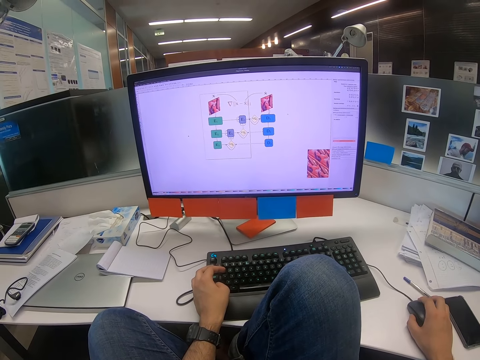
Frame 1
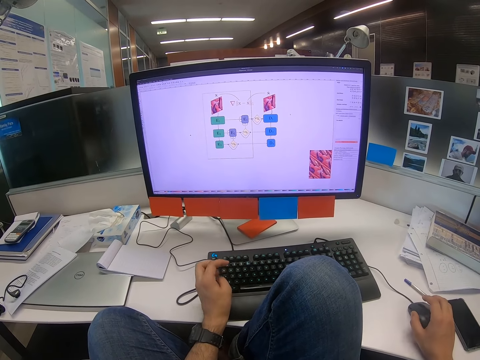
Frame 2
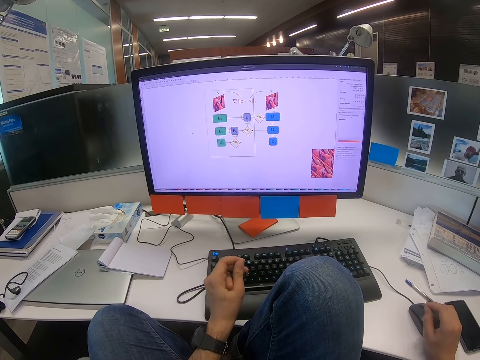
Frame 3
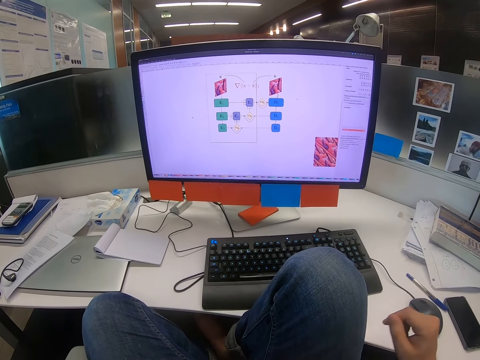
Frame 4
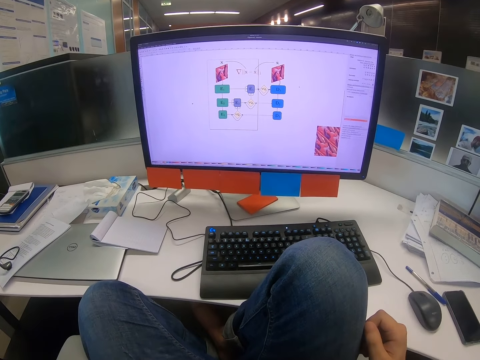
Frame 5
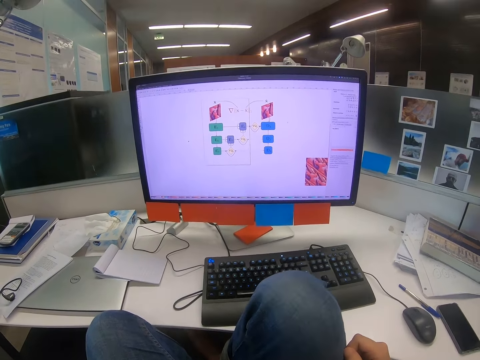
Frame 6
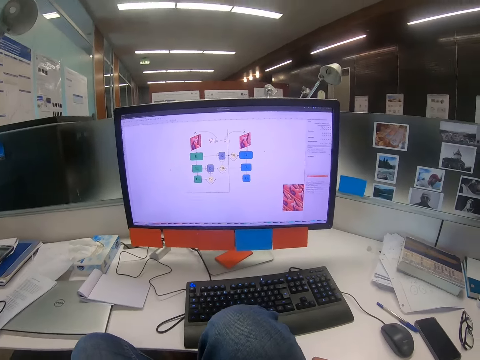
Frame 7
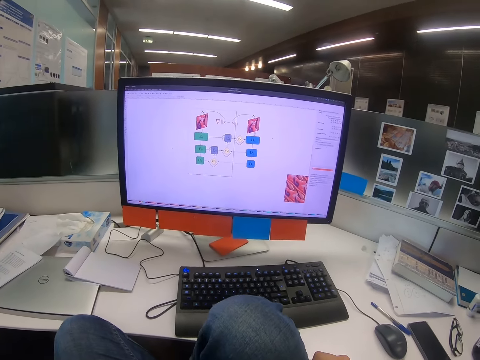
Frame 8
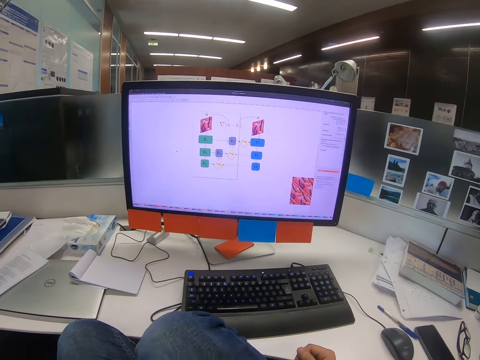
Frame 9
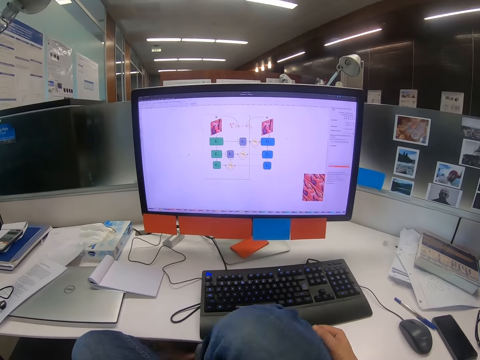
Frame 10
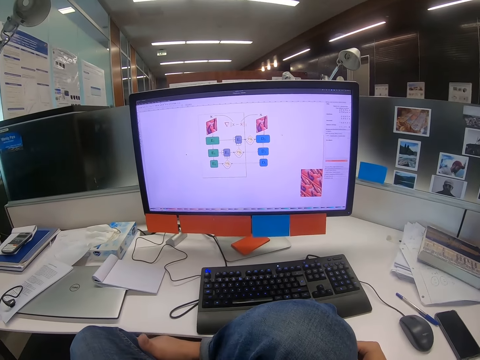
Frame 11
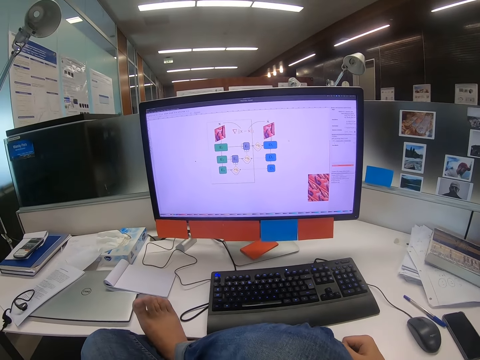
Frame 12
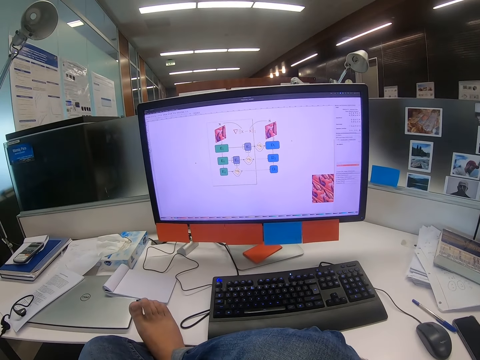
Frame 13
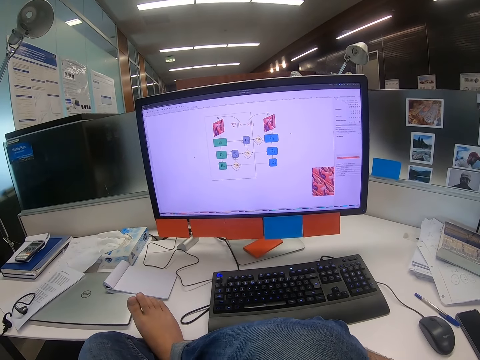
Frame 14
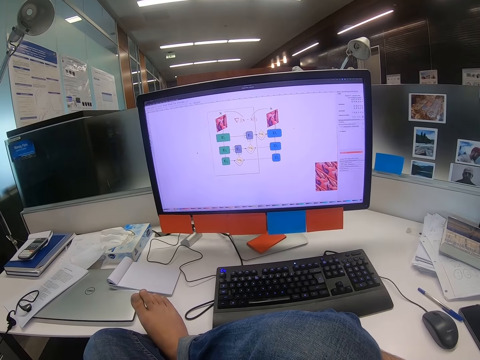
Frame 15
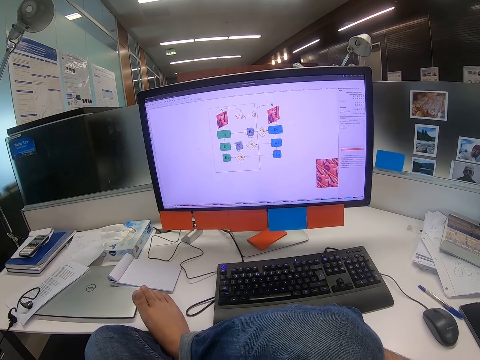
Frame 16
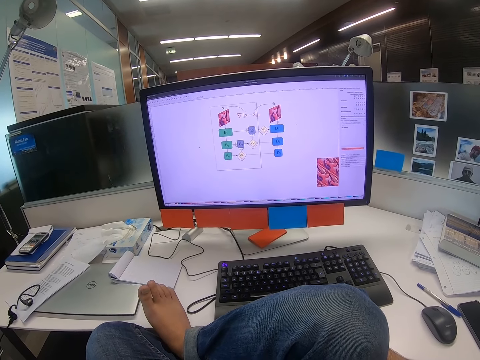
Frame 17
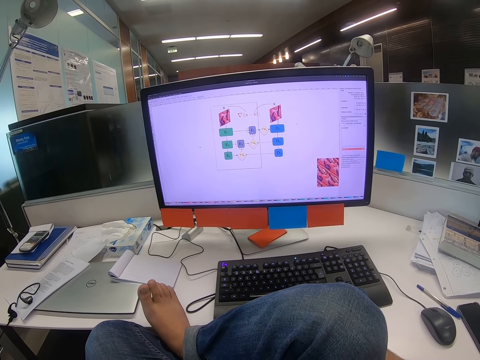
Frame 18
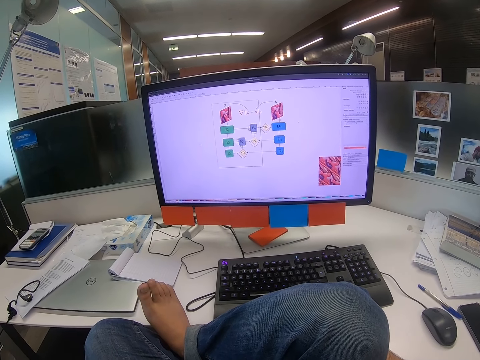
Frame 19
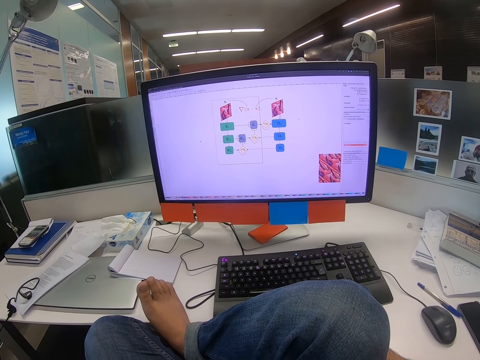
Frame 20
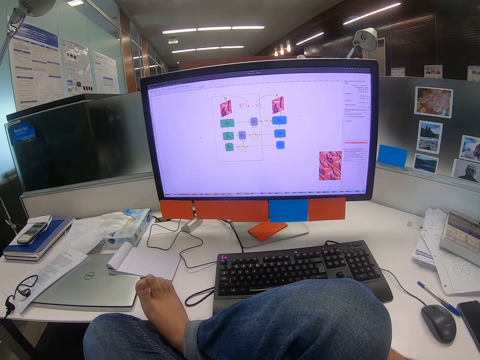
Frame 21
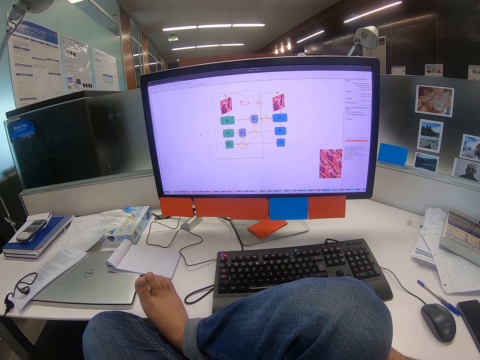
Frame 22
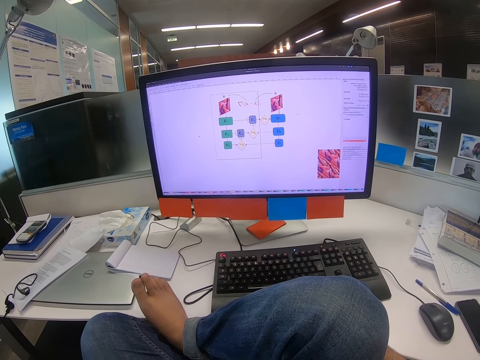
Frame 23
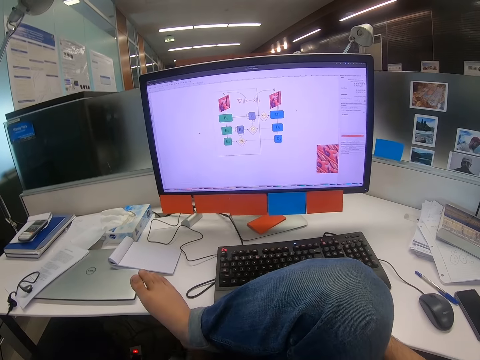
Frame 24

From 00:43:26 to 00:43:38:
The camera wearer clicks on the mouse, removes their hand from the keyboard, removes their right hand from the mouse, and lifts their left hand up. They look on the computer screen. They sit well. They put their right leg on the table. They look on the computer screen.

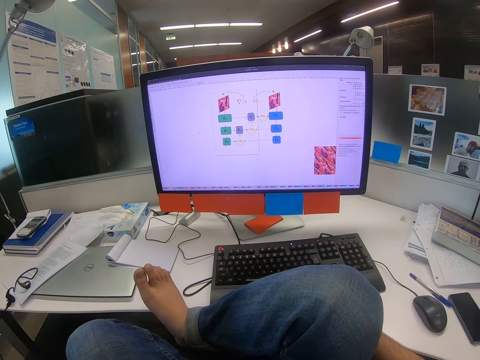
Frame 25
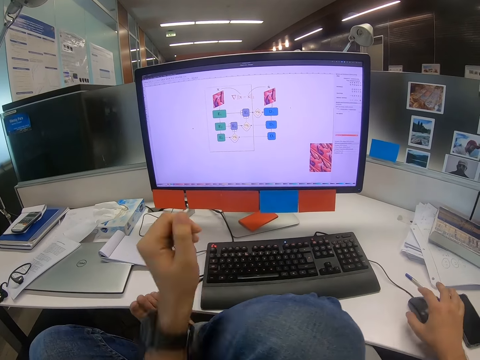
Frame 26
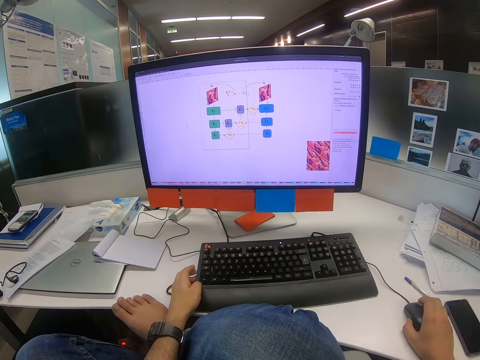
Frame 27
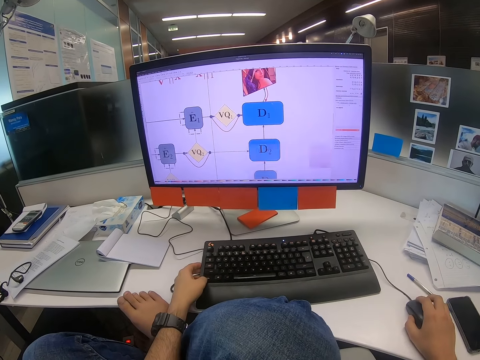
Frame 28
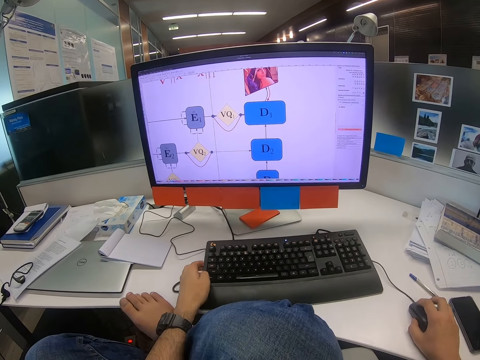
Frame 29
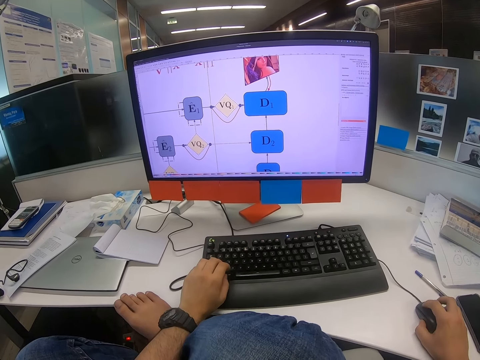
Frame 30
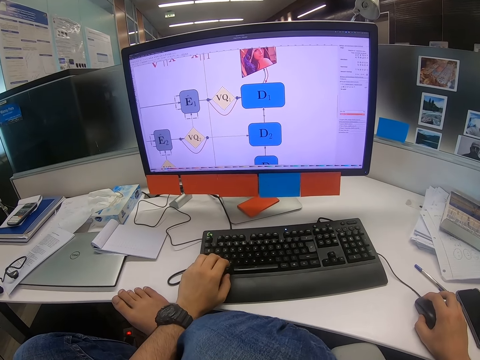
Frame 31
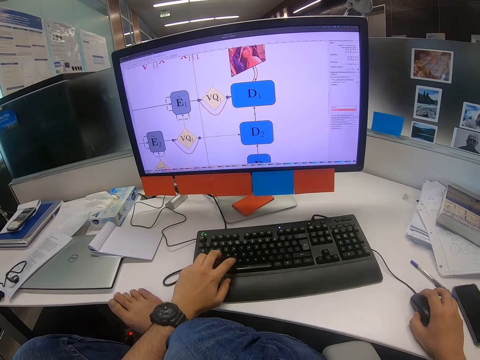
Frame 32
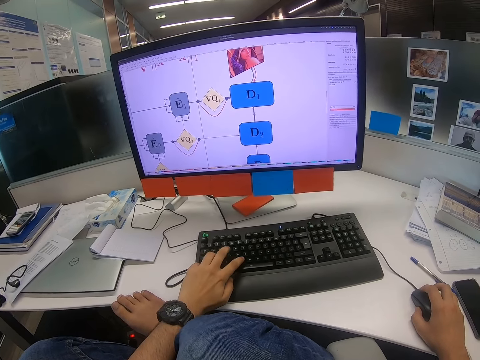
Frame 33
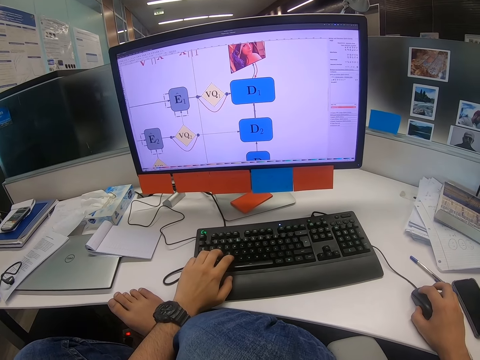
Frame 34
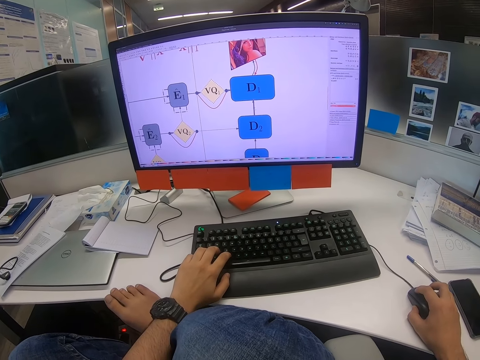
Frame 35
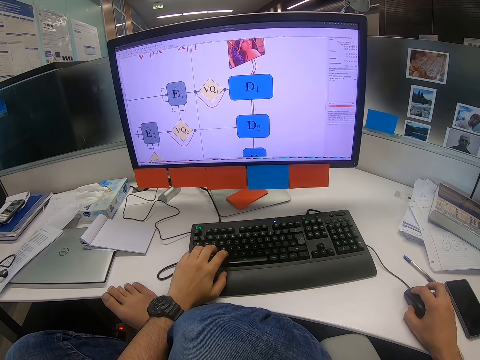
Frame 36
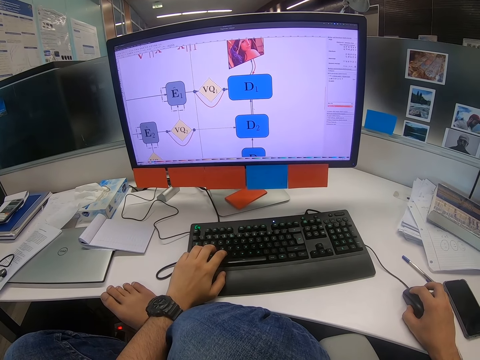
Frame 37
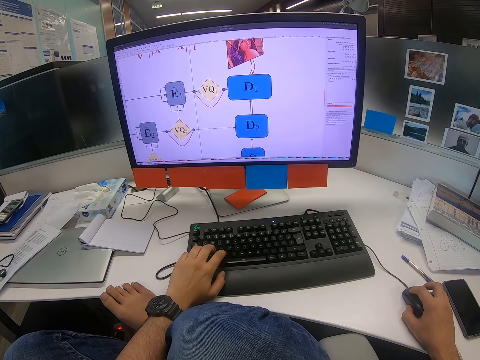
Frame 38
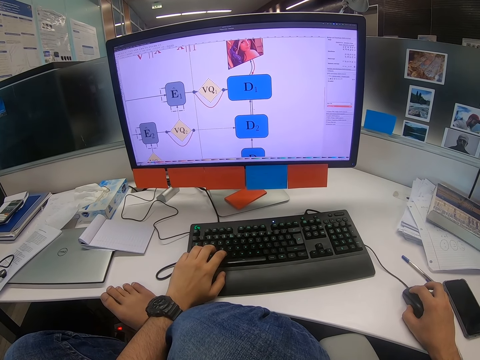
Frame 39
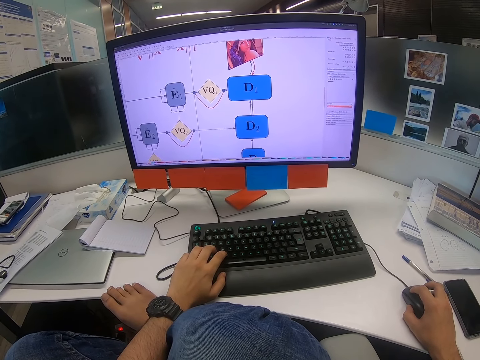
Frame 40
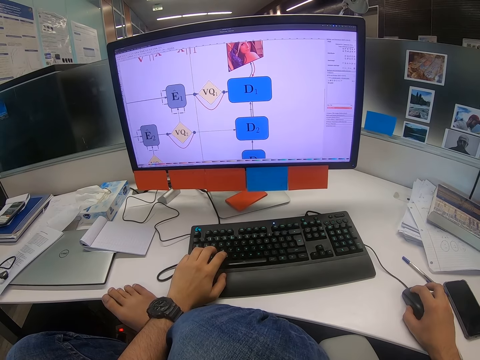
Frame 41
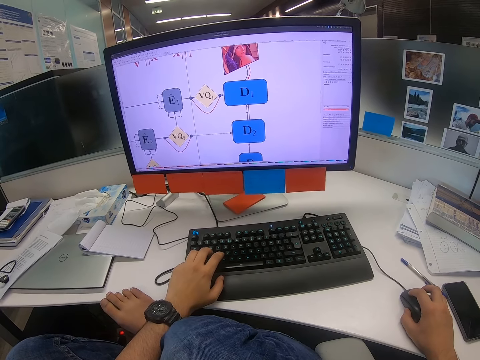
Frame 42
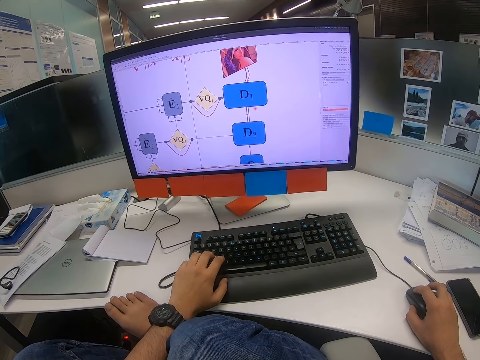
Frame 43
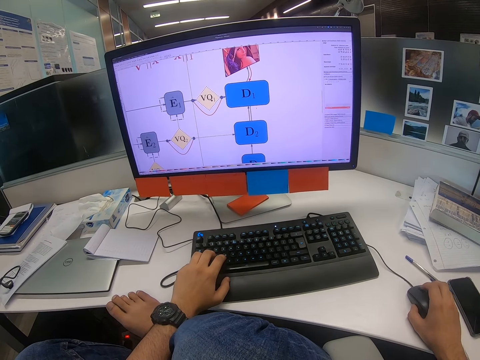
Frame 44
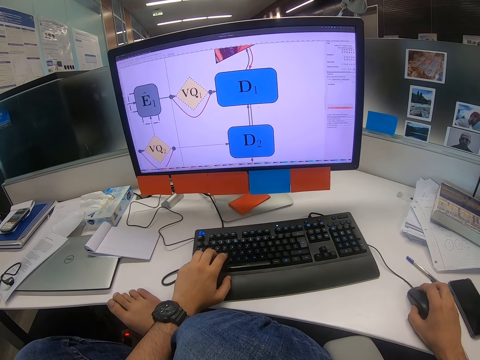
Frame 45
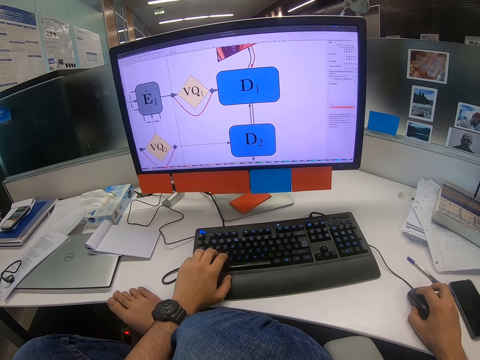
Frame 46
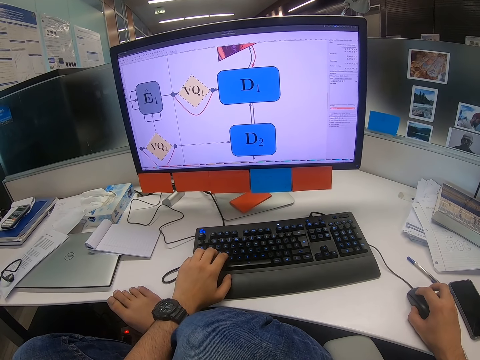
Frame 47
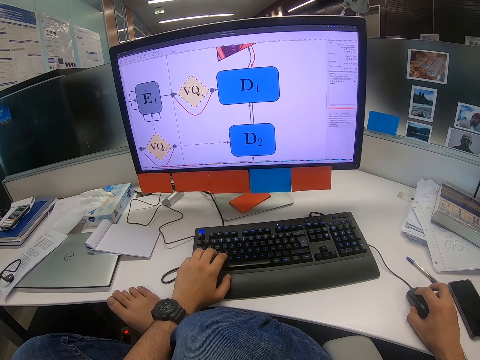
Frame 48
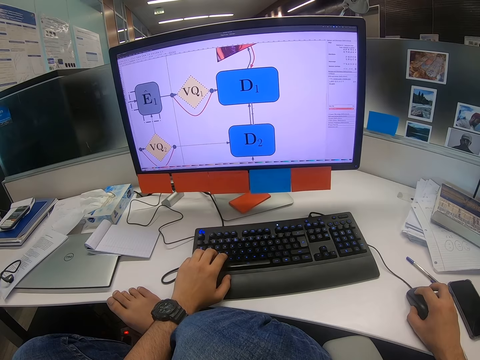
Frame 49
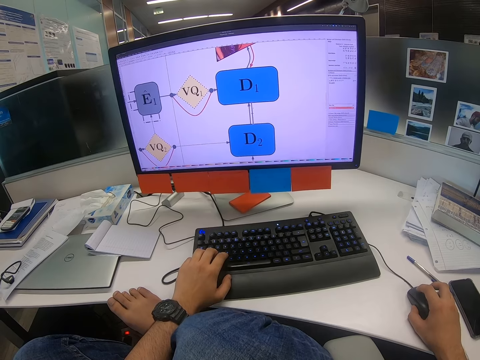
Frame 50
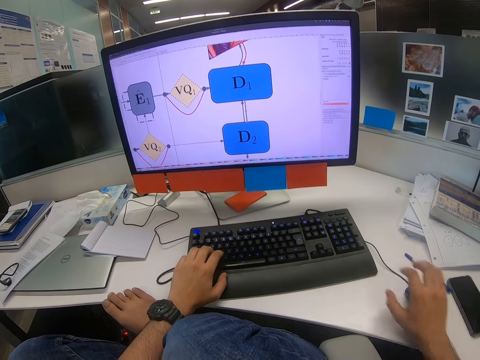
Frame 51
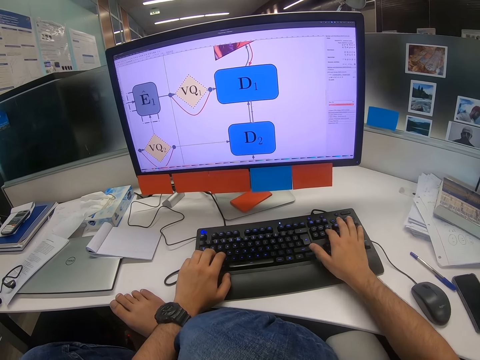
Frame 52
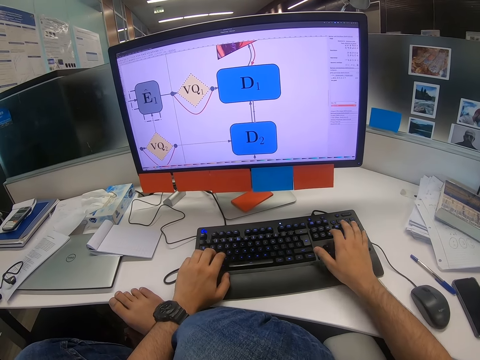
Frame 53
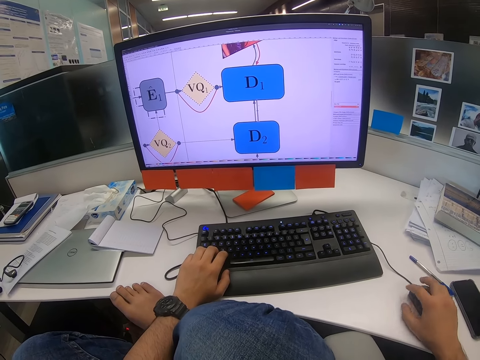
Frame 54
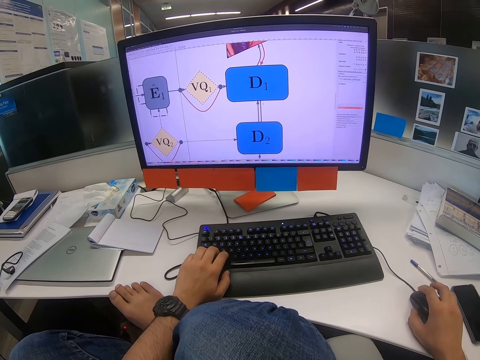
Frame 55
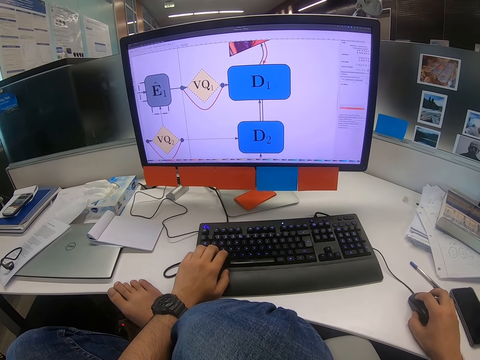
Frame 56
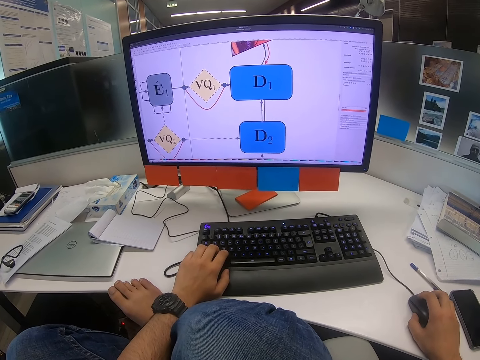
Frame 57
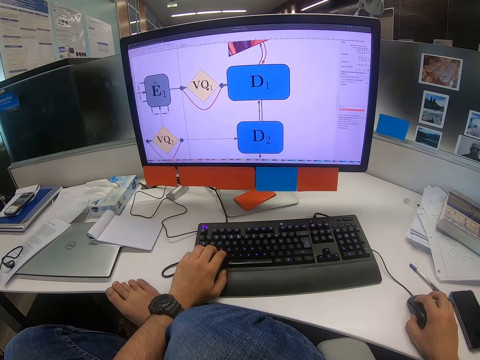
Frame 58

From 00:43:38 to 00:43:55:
The camera wearer scrolls on the computer. They put their right hand on the mouse and their left hand on the keyboard. They click on the keyboard, click on the mouse, click on the keyboard and move the mouse. They scroll on the computer, click on the keyboard, type on the keyboard with both hands, click on the keyboard, and scroll on the computer with the mouse.
